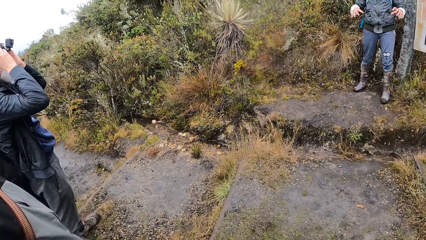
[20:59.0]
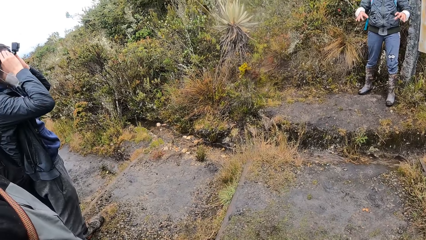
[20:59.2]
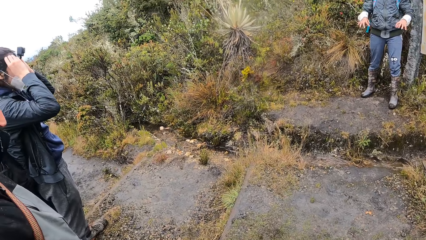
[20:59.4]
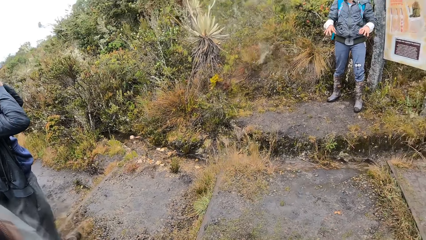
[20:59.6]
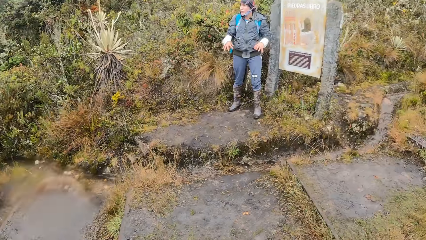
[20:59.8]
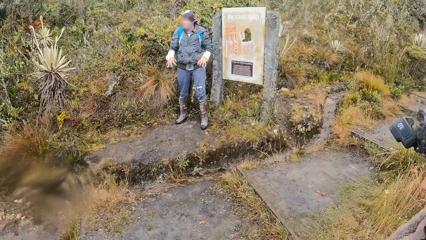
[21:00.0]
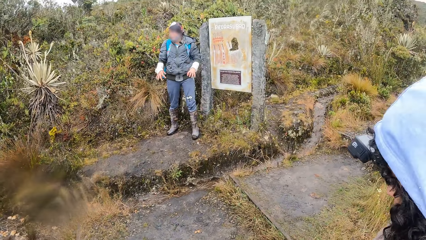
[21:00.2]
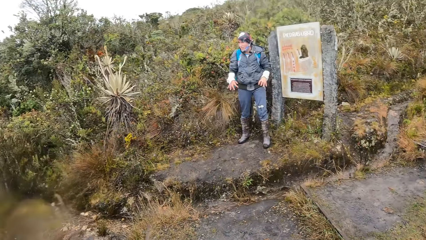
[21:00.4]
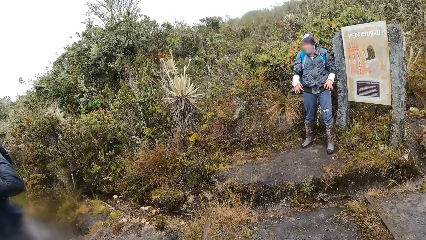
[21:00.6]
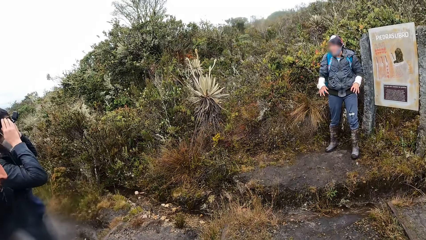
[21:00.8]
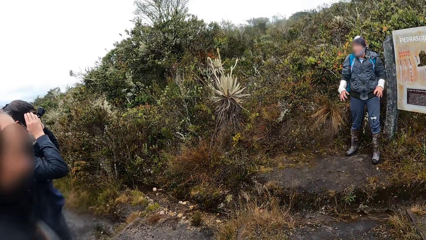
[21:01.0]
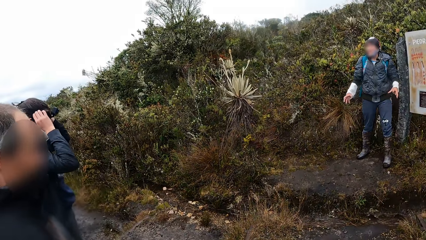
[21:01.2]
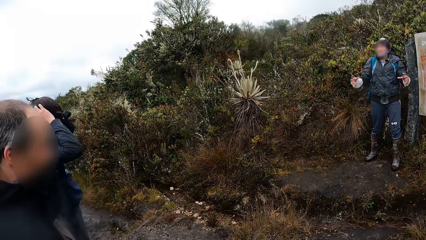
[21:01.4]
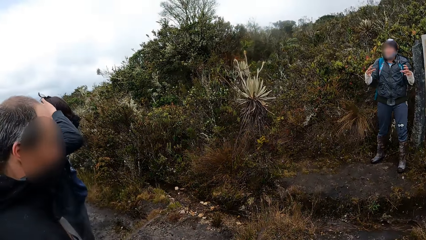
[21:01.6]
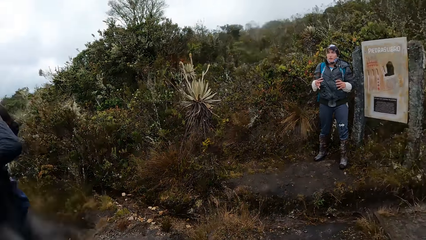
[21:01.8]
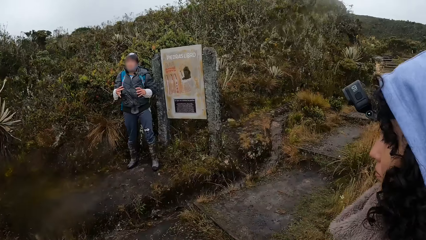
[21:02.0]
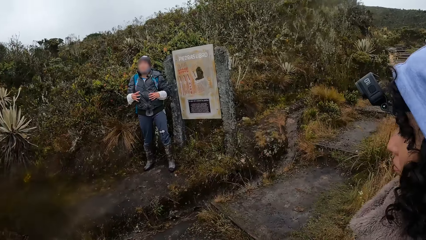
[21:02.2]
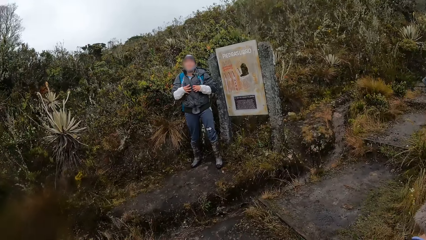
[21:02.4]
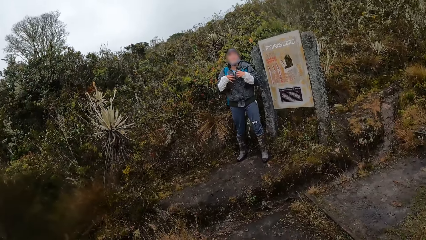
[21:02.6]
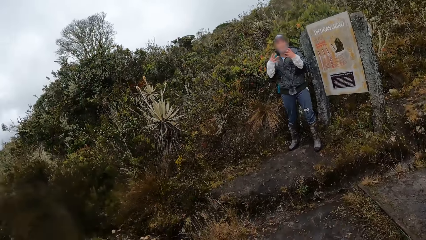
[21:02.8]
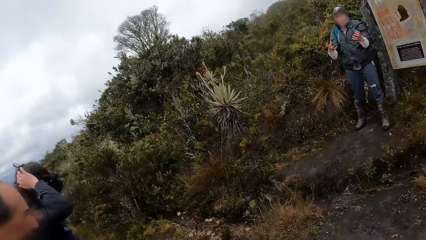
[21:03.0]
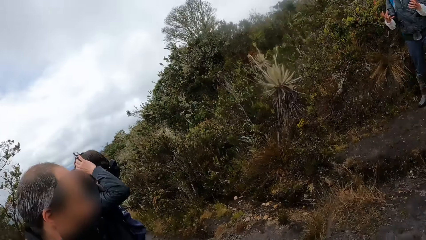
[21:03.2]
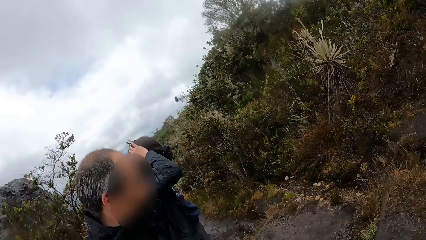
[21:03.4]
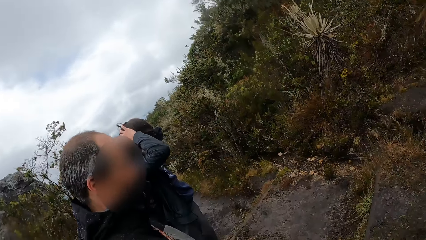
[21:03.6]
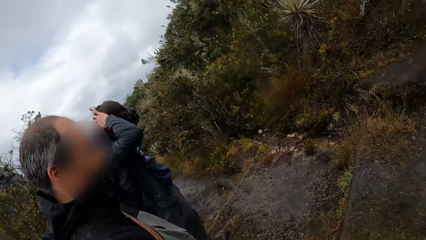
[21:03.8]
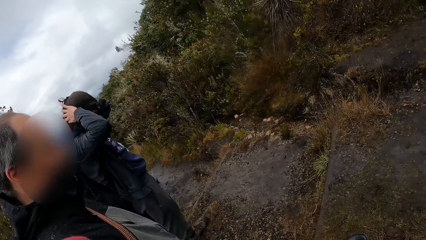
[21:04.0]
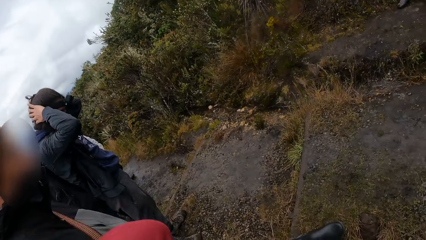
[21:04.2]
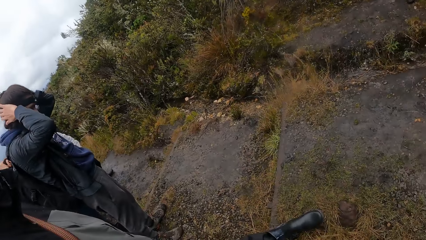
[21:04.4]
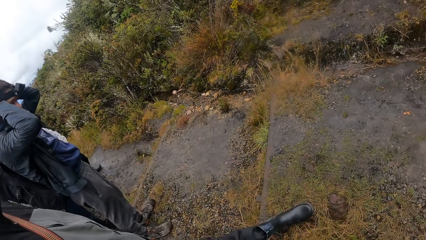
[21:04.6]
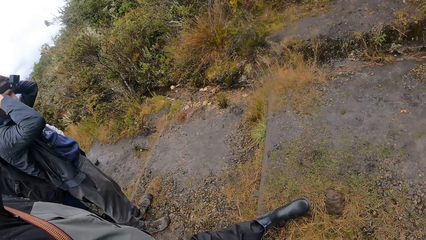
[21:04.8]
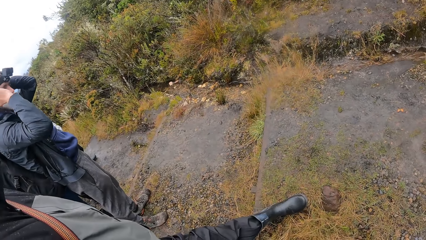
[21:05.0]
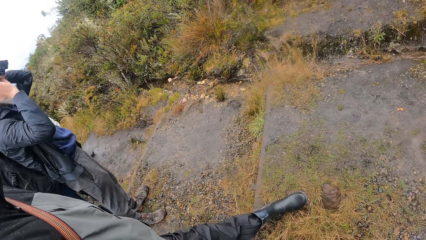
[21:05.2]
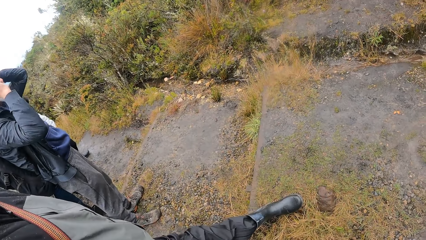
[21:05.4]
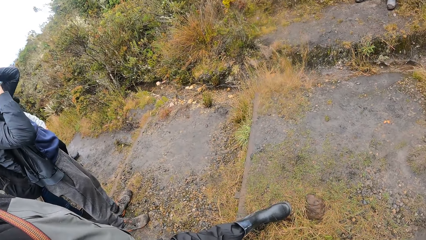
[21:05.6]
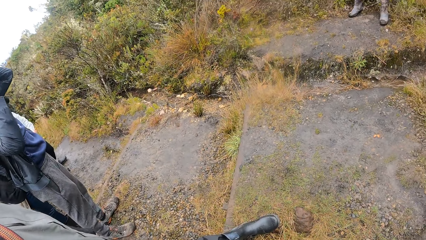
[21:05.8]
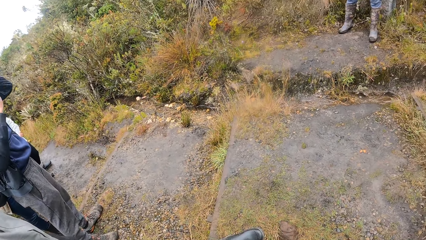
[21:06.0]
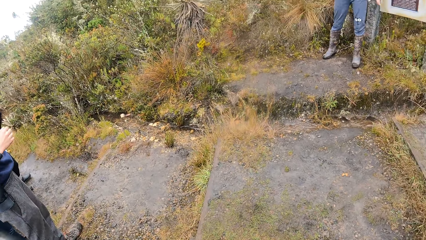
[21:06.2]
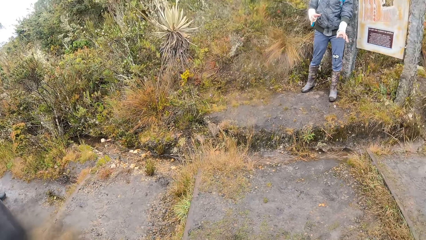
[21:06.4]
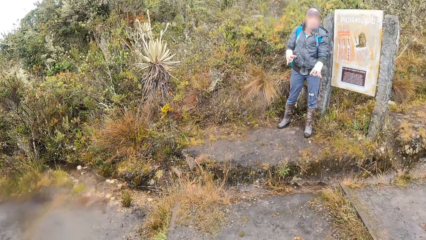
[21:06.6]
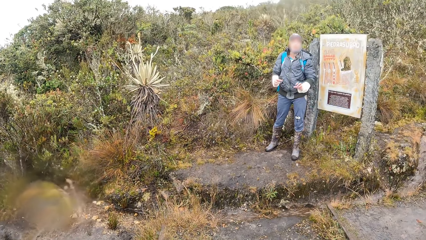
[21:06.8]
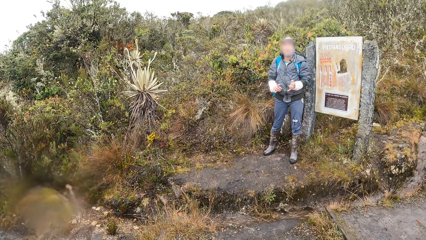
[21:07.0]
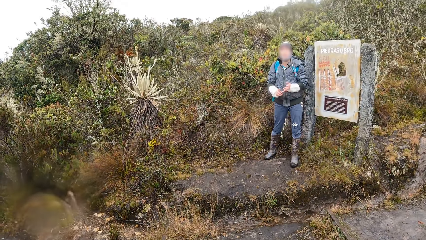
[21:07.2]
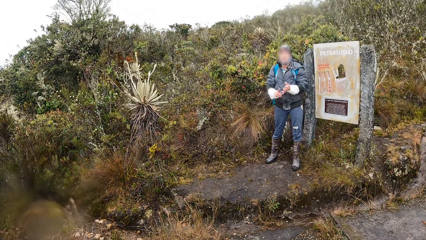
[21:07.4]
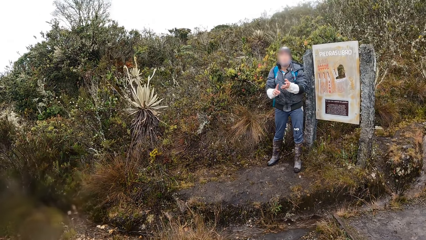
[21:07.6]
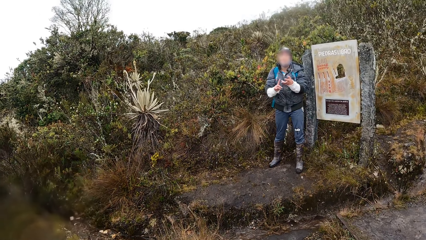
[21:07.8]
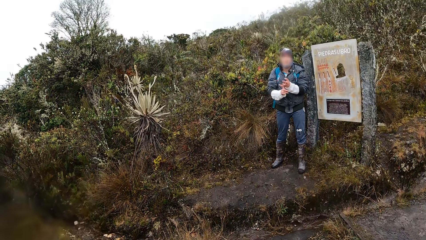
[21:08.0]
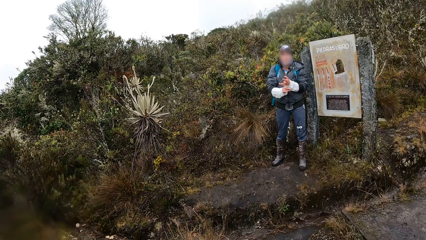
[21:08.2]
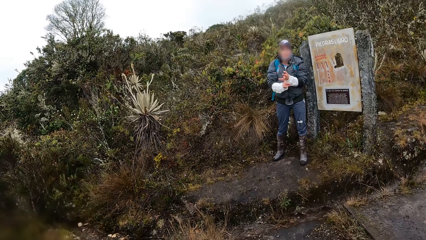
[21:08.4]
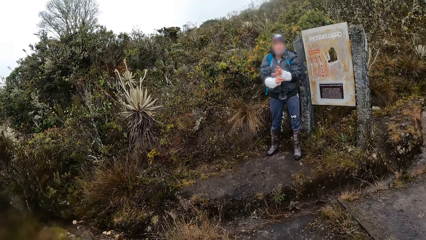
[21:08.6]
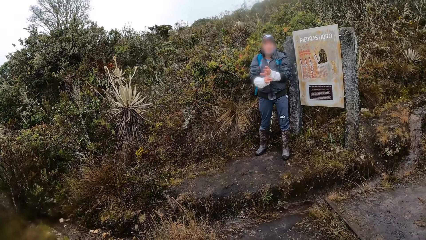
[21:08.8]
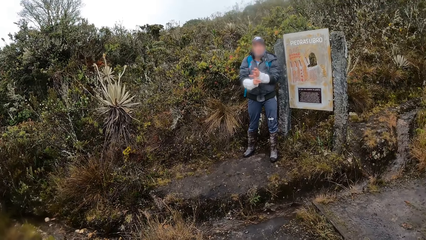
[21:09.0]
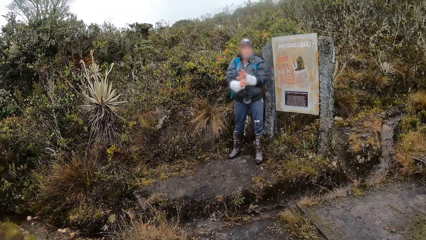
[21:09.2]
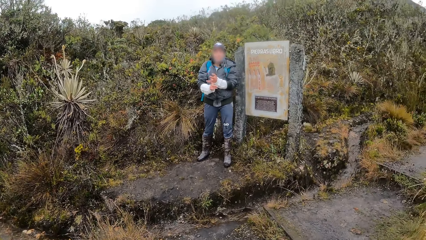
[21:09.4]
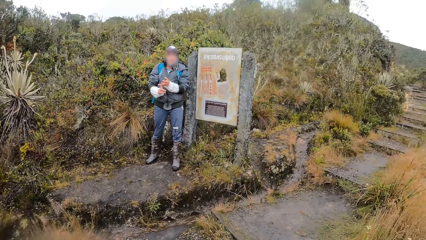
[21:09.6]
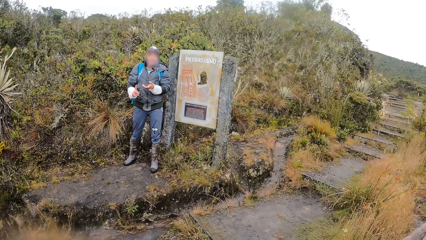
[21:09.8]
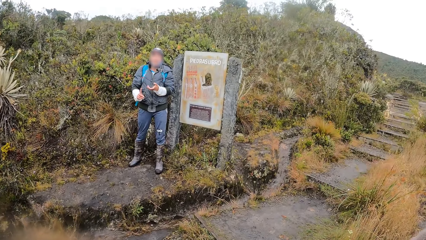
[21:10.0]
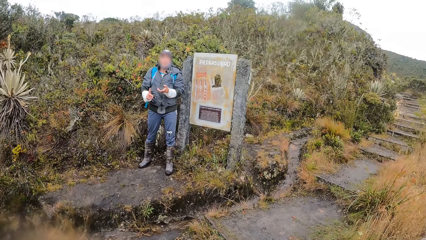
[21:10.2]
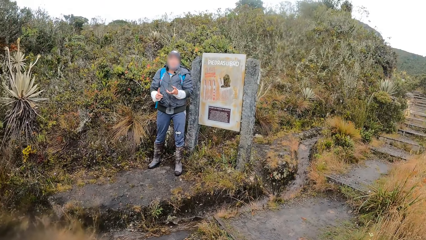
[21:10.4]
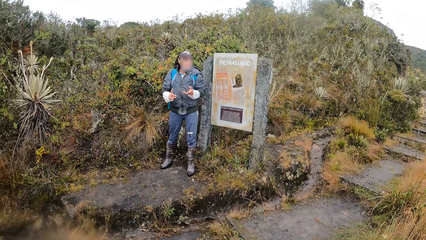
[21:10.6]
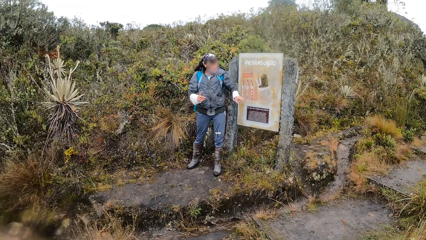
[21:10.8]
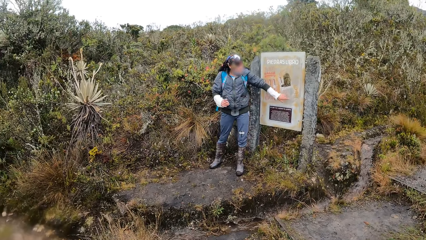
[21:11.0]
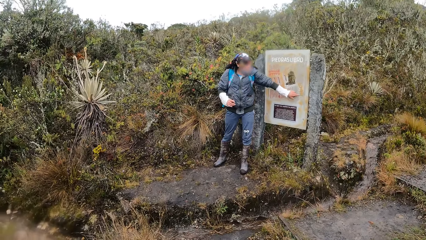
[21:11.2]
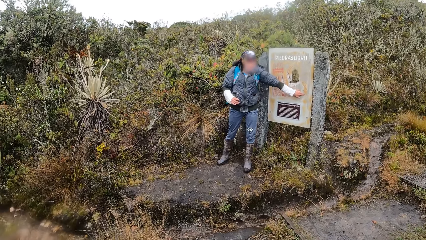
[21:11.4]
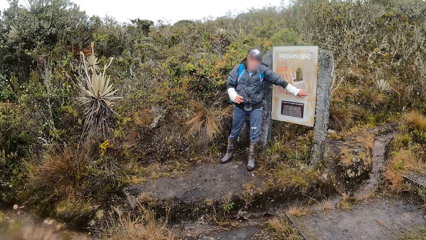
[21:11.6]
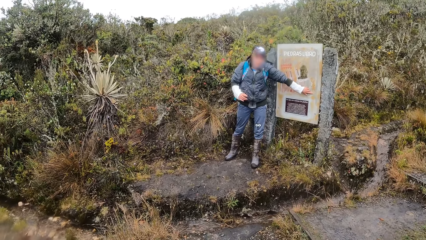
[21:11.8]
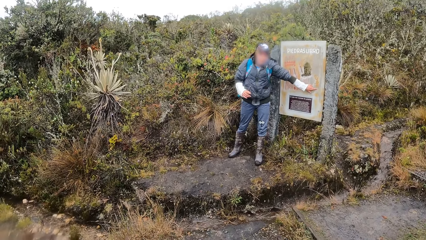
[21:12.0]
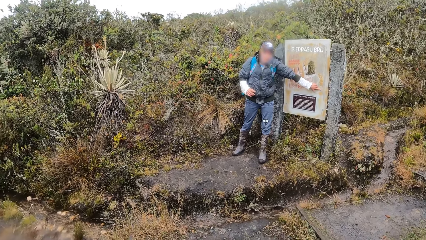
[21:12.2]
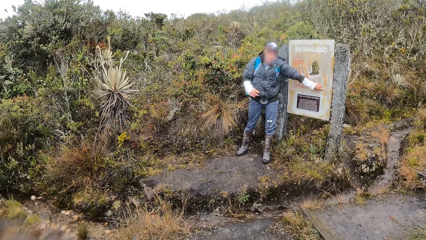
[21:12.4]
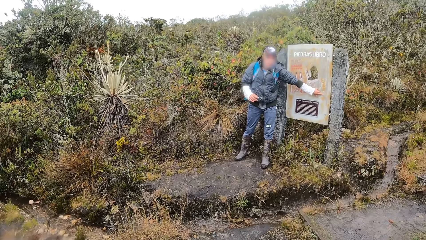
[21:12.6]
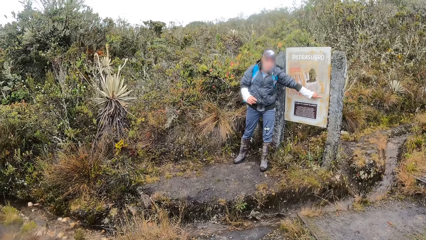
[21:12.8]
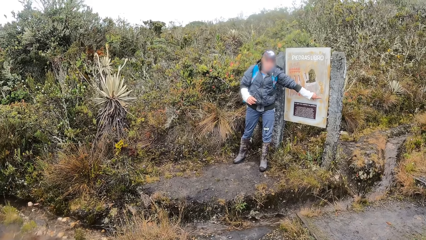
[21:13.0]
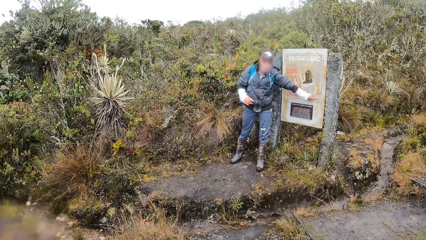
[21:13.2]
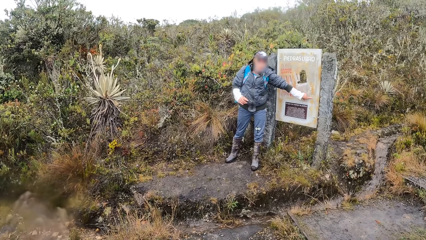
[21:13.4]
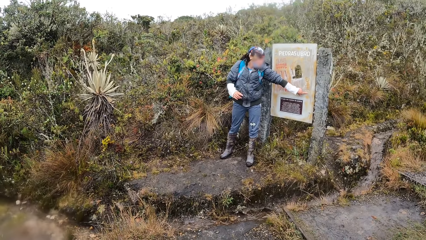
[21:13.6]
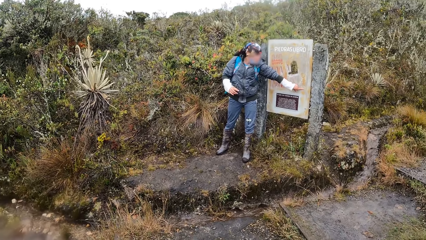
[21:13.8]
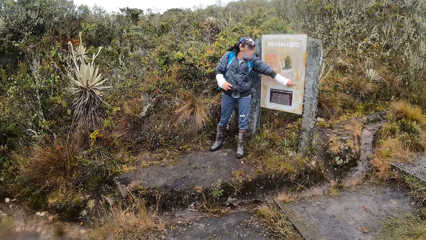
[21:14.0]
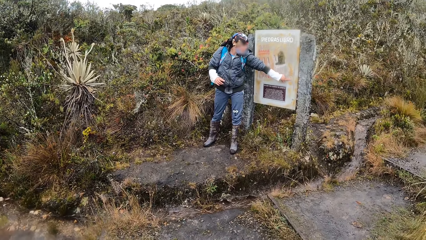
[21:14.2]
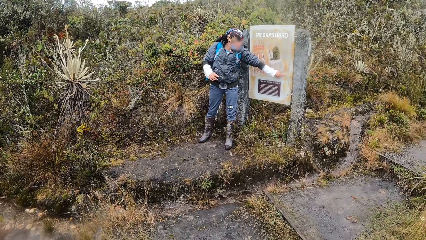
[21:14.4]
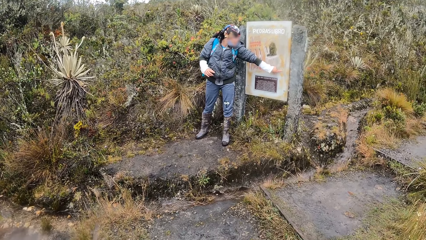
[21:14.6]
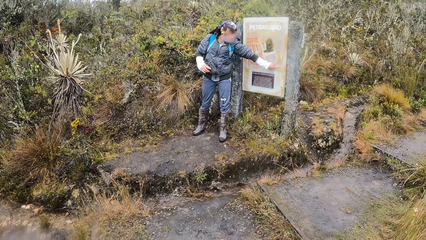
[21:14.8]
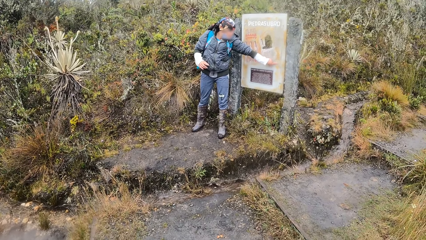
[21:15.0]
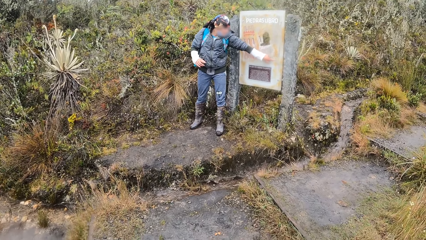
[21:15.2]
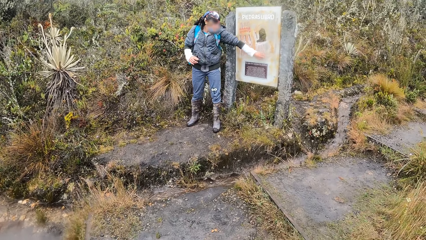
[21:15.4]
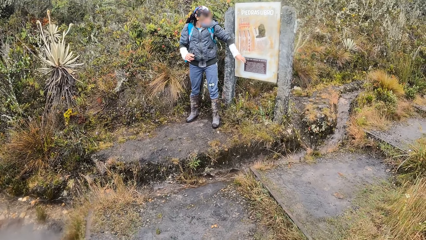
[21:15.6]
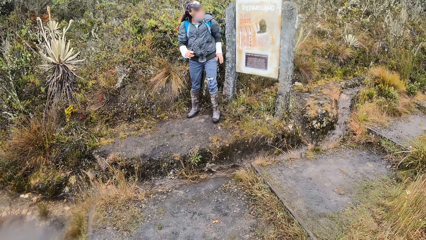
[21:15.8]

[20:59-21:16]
A man adjusts the camera with both hands. The camera wearer looks around. The man adjusts the camera. The camera wearer looks around. Another man moves his hands. The first man adjusts the camera with both hands. The camera wearer looks around. The other man counts something. The other man points at something.
